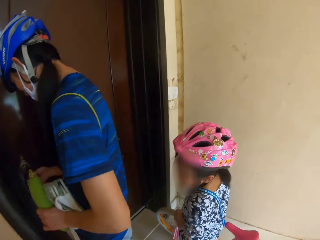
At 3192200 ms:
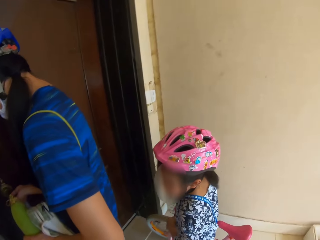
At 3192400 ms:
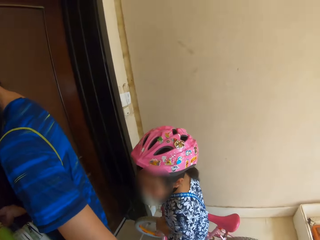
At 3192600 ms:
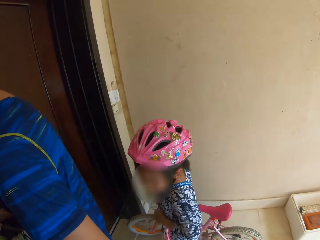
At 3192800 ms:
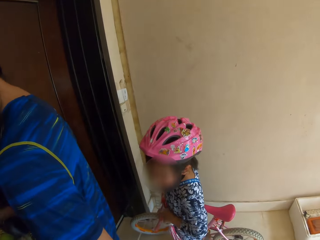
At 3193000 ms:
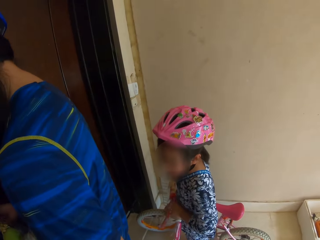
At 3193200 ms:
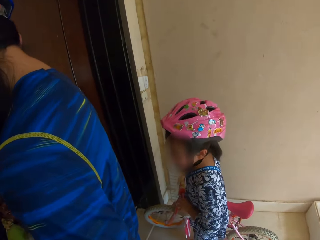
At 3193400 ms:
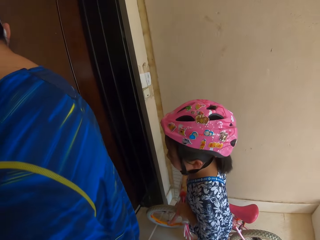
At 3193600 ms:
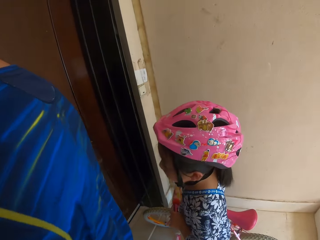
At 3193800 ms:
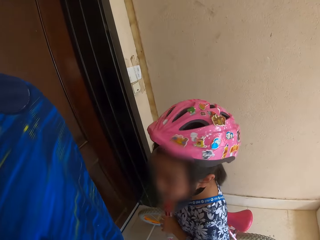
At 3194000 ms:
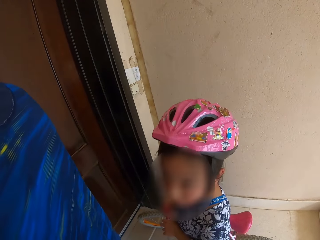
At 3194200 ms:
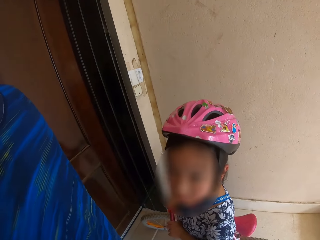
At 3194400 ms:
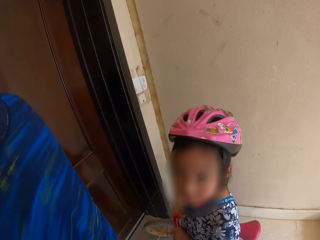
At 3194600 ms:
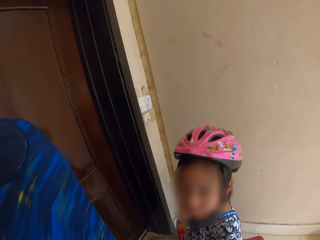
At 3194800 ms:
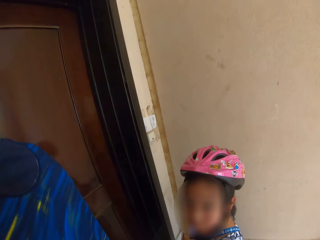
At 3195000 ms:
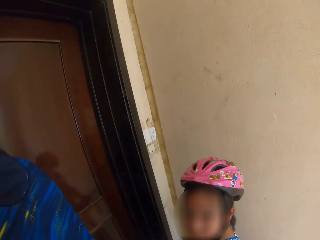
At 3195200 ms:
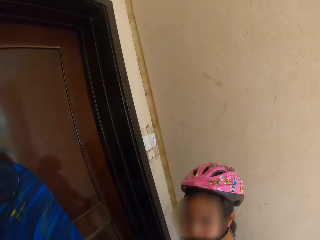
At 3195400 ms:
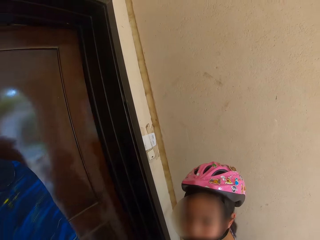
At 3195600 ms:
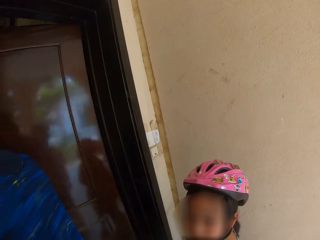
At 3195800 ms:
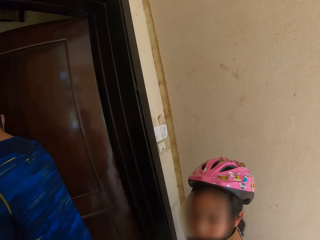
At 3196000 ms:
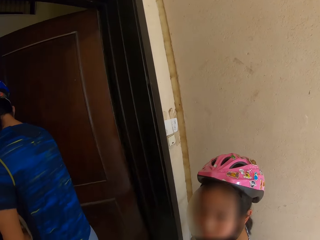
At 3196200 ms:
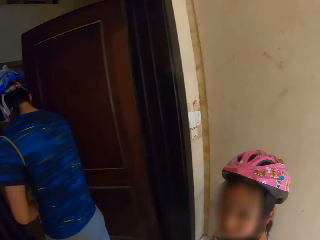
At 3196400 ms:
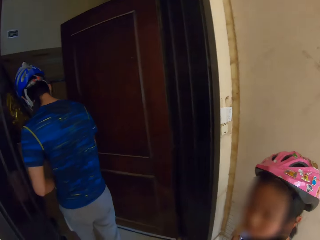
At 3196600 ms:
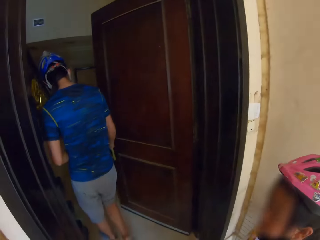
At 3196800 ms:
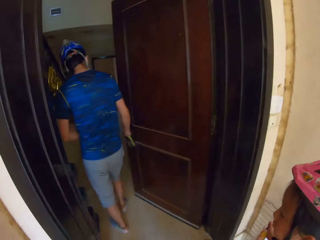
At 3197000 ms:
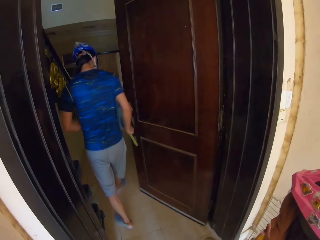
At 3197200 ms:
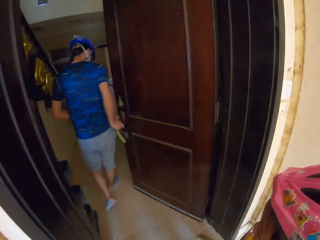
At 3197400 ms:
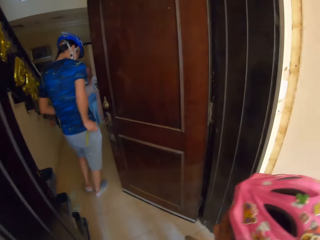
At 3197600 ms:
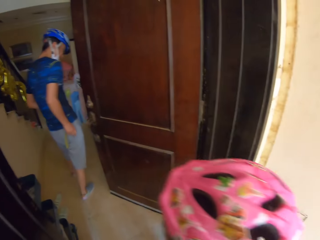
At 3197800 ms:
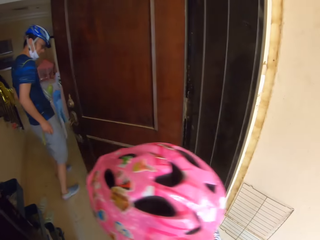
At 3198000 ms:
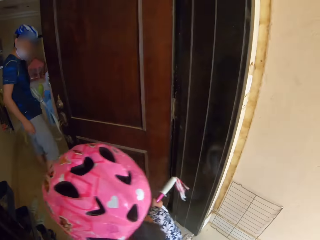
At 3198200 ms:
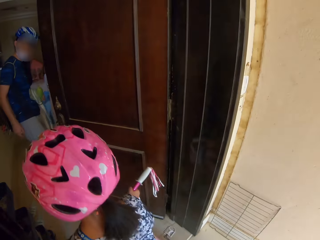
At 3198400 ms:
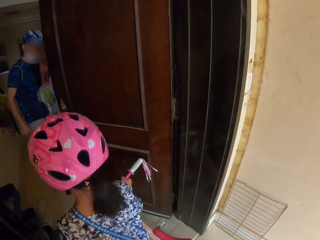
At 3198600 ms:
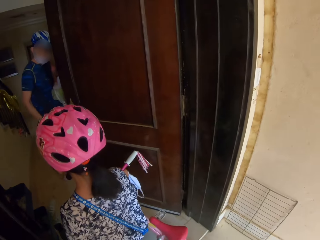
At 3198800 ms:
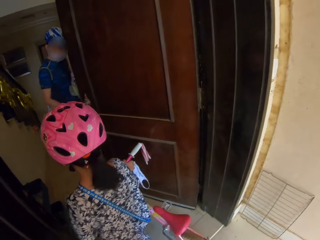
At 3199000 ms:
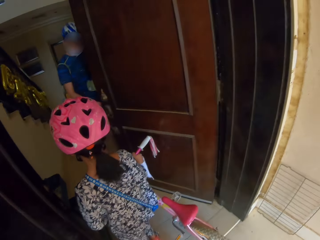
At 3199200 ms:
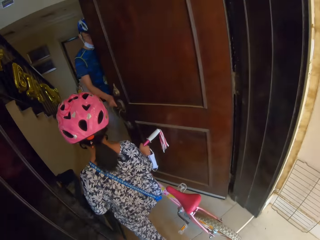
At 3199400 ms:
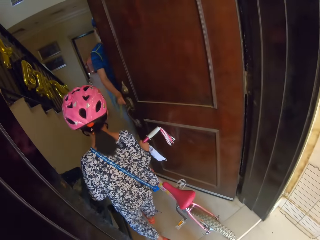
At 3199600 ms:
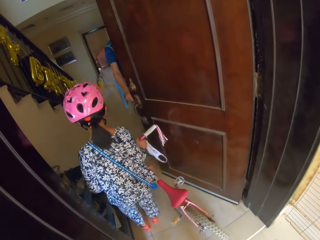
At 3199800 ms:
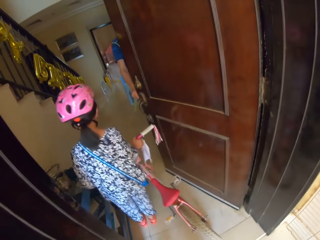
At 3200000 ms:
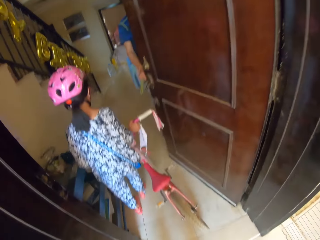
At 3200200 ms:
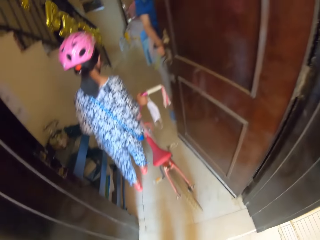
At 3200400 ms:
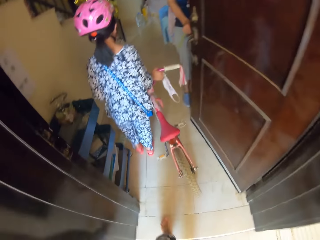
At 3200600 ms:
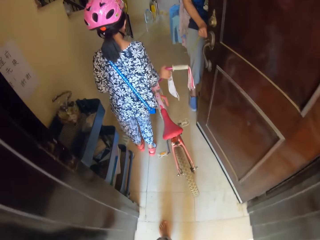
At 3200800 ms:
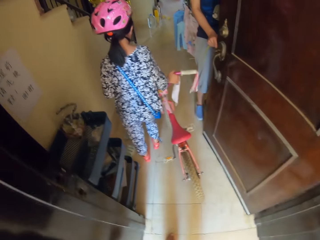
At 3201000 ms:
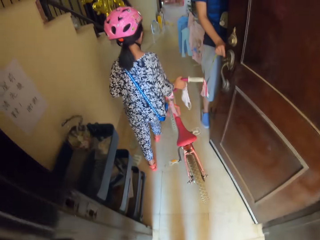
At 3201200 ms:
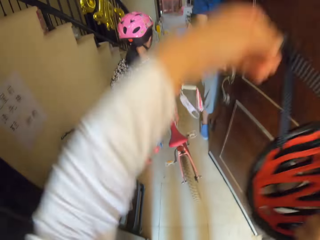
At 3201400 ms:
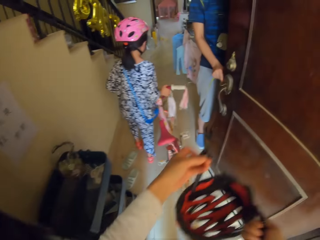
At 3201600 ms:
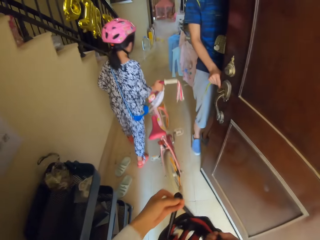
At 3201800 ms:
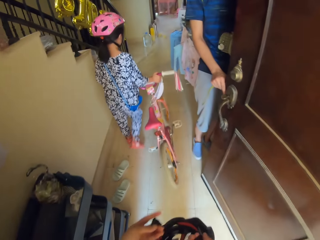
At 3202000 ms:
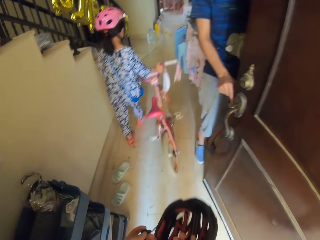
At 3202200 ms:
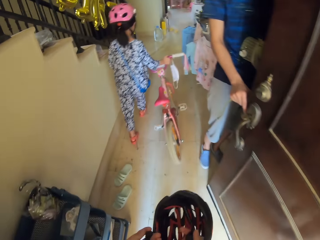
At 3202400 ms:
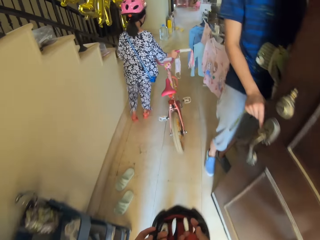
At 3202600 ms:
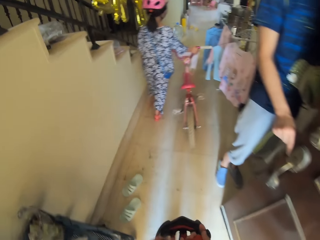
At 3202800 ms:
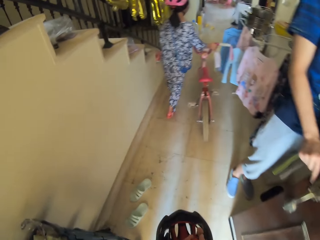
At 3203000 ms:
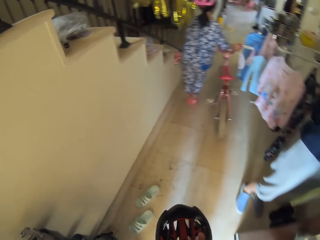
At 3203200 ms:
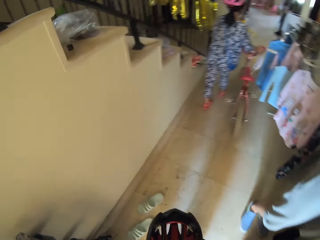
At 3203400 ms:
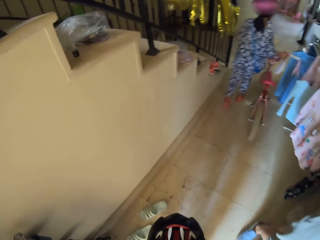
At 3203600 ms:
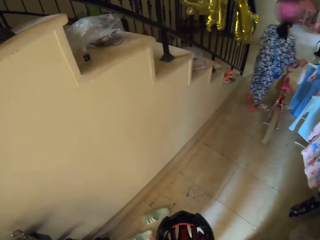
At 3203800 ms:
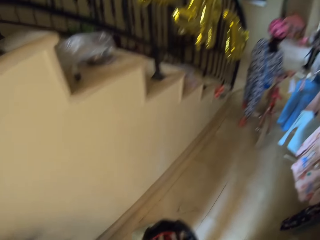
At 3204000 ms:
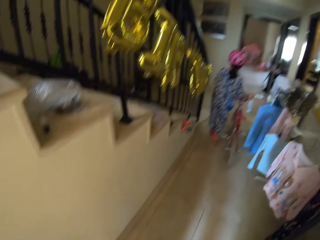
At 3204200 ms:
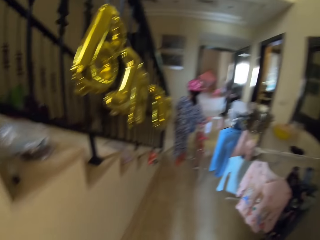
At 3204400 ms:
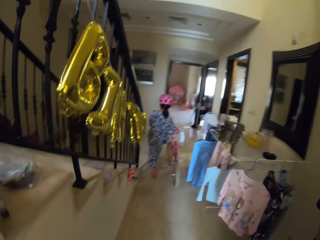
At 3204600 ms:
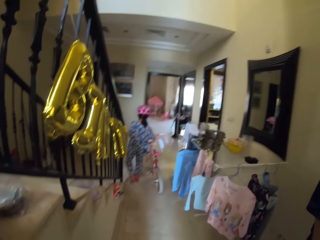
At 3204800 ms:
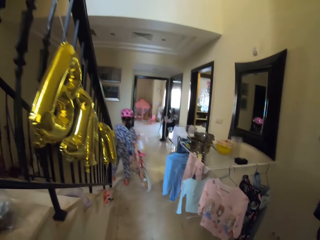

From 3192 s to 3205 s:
The man opens the door with a key. The man and a lady enter the house. The camera wearer, the lady and the man enter a room. The lady drags the bicycle into the house.

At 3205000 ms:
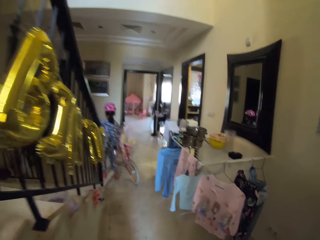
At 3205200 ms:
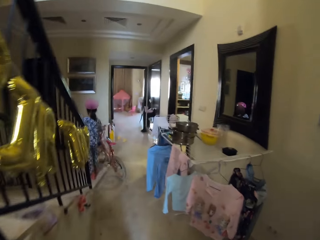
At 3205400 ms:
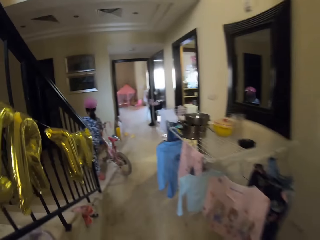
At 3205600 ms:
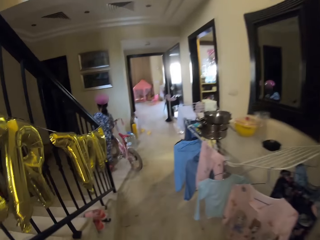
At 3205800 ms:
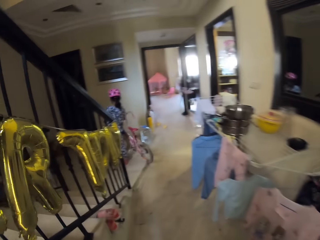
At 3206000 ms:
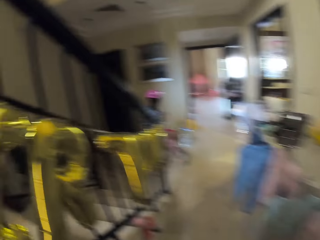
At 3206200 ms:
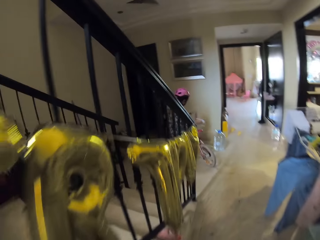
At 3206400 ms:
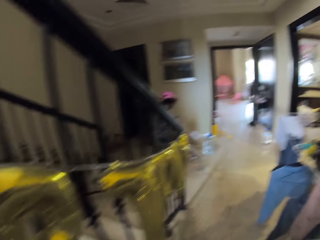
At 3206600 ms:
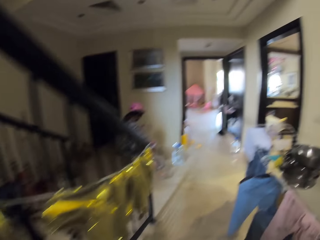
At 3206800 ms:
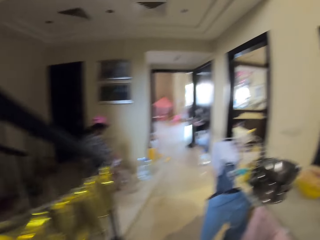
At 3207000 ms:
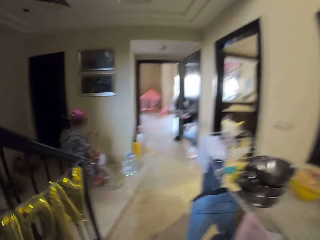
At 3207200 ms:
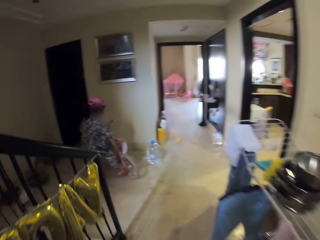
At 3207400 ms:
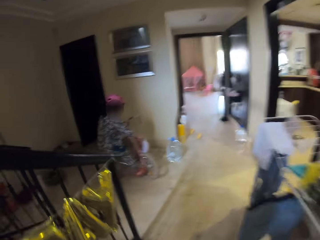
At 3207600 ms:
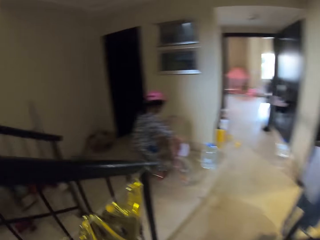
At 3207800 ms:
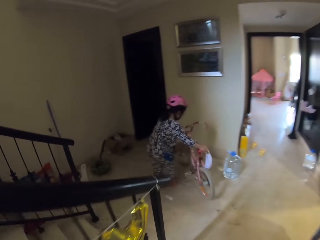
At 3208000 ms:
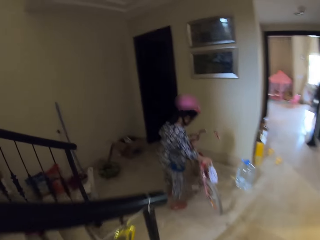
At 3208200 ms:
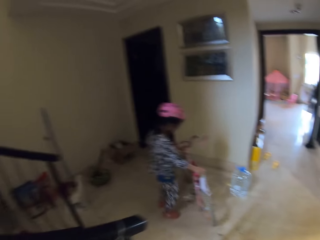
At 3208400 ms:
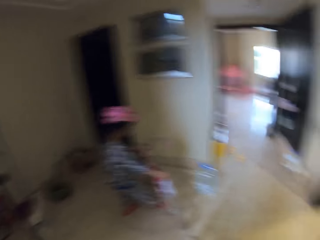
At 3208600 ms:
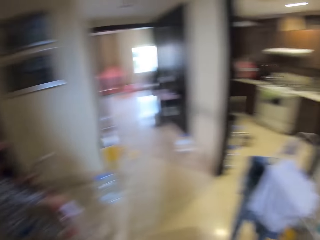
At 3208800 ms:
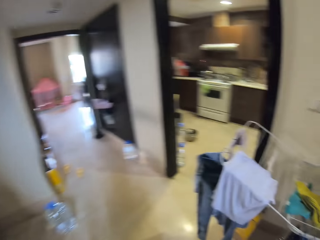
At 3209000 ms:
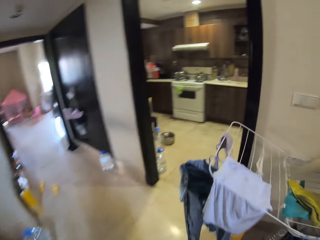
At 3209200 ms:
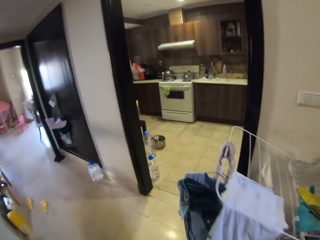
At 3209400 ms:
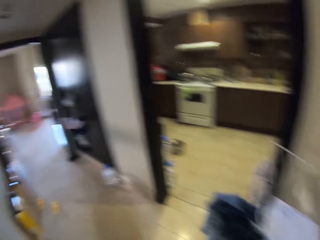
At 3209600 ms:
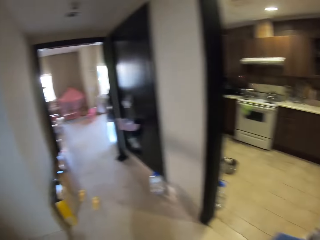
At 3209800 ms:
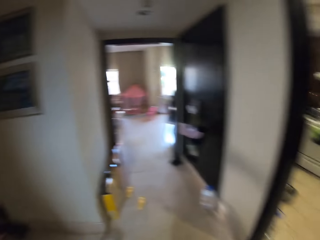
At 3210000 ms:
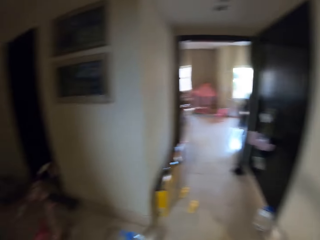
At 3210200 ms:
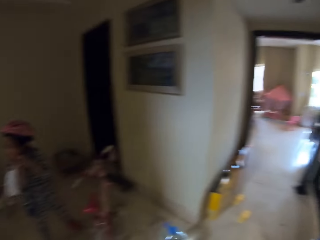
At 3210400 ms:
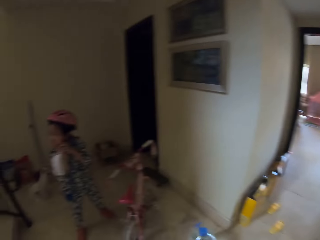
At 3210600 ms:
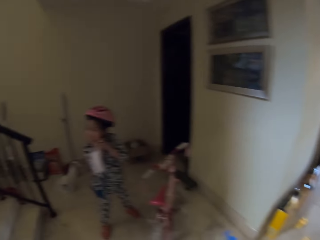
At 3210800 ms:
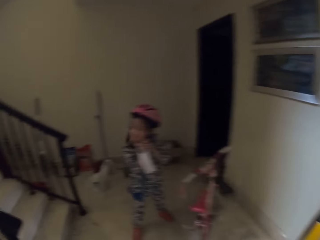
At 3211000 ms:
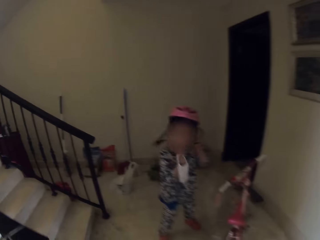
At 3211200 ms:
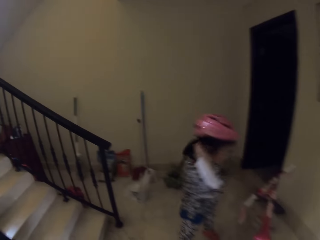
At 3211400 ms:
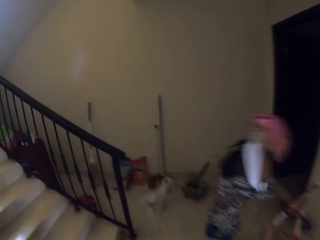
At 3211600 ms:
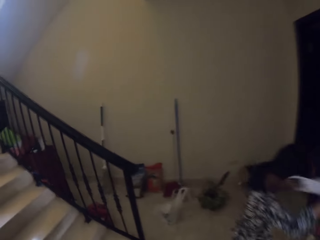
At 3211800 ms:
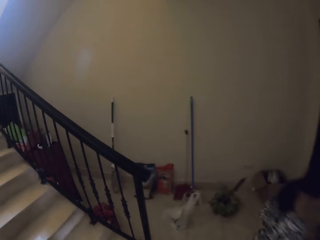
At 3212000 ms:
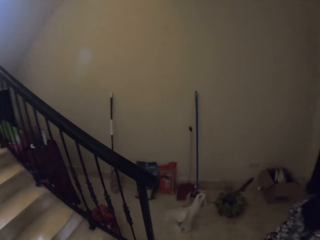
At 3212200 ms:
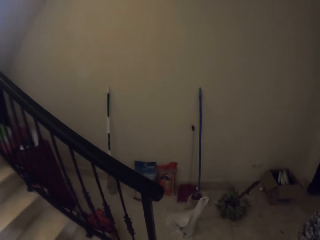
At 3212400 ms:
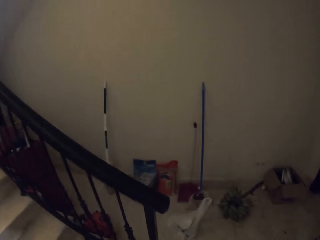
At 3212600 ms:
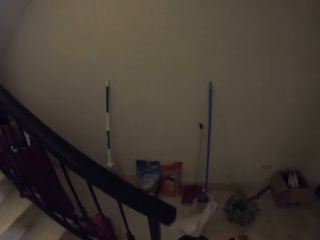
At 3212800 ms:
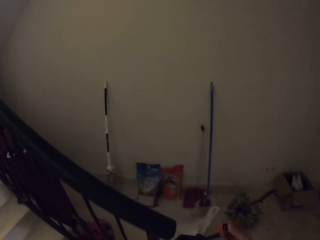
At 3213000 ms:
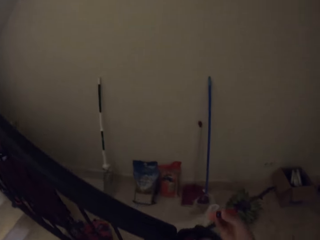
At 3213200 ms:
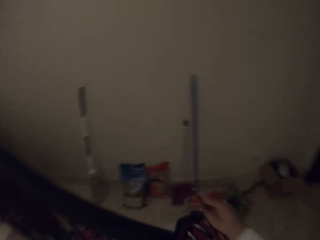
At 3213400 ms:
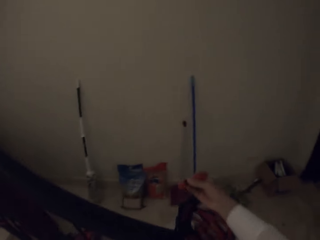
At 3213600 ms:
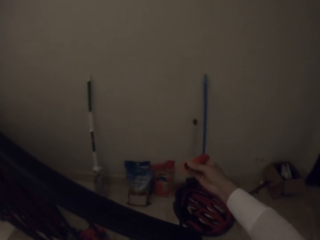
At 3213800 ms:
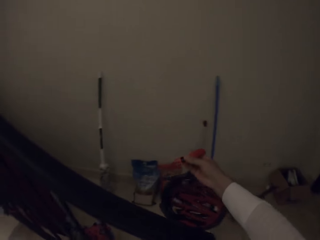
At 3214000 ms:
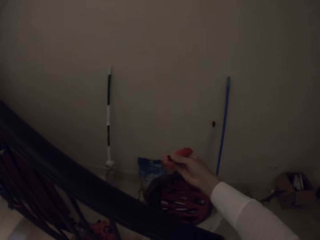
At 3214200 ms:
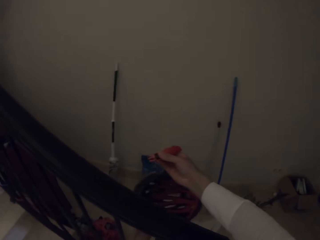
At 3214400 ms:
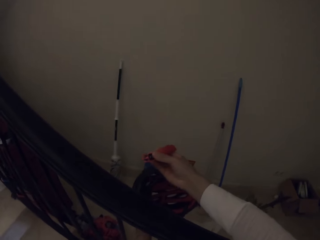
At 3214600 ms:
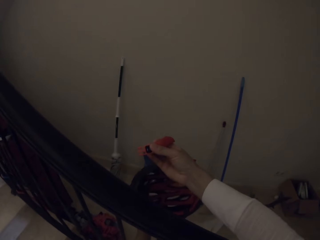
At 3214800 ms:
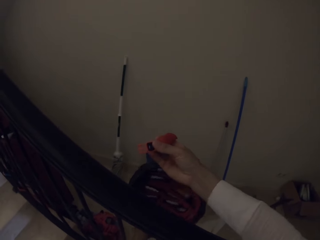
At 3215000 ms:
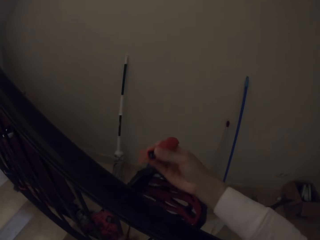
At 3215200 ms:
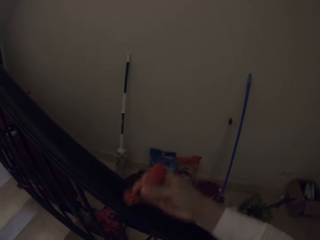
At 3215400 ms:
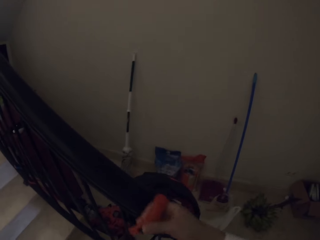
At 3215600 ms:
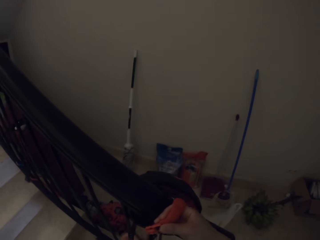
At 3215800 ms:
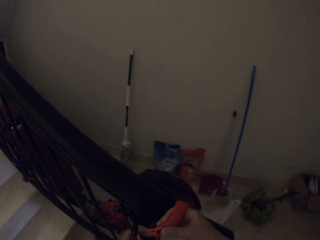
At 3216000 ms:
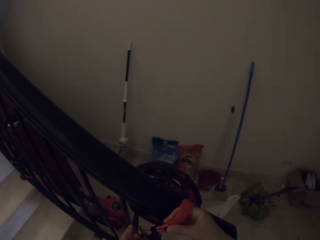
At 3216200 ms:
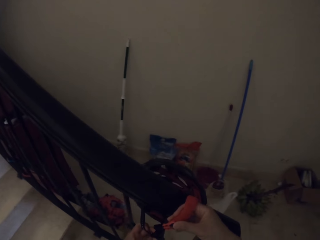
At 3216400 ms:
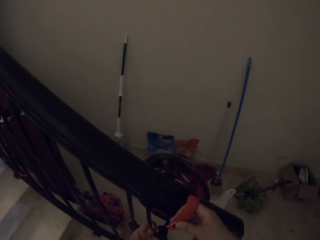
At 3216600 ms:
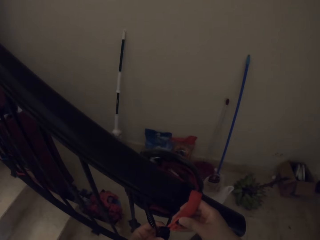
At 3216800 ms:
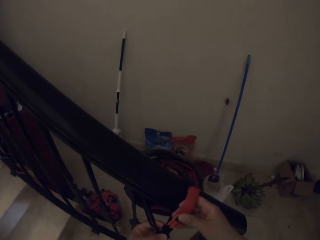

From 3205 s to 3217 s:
The camera wearer enters the house. The lady parks the bicycle inside the house. The lady removes the bicycle helmet. The camera wearer ties the helmet on the staircase hand rail.
